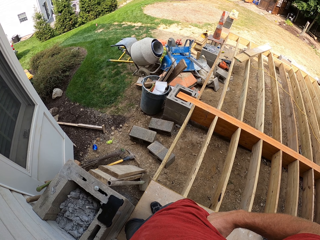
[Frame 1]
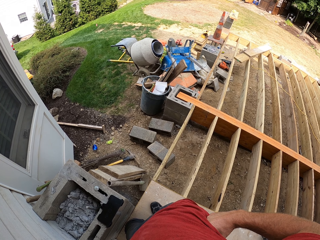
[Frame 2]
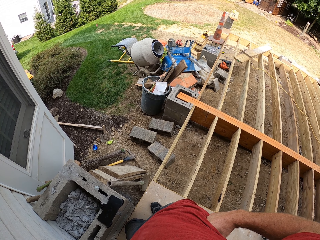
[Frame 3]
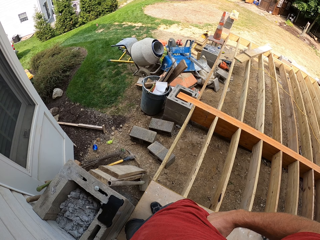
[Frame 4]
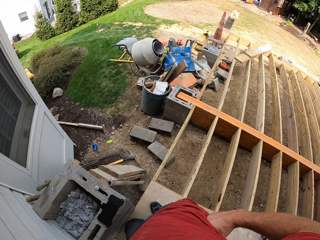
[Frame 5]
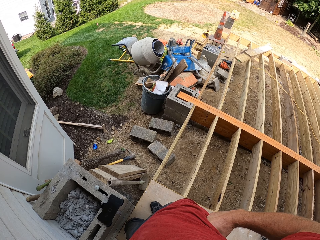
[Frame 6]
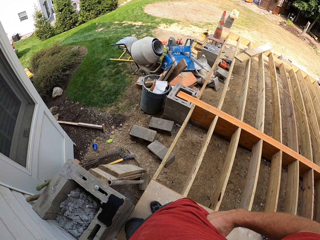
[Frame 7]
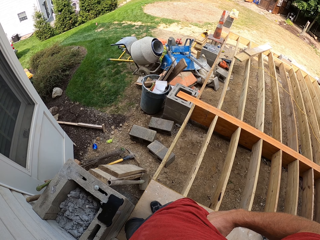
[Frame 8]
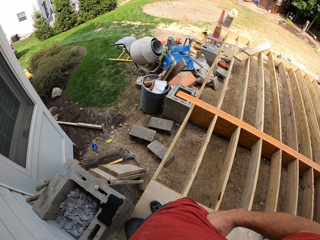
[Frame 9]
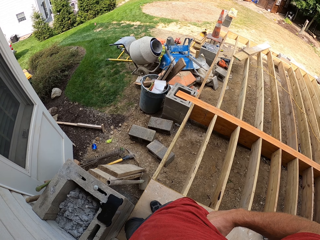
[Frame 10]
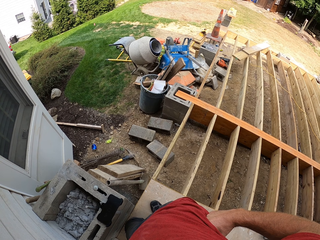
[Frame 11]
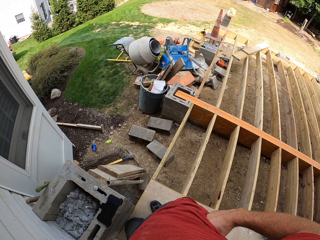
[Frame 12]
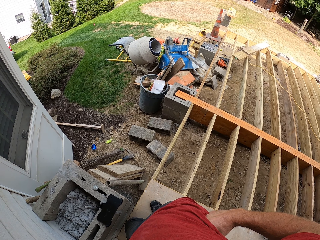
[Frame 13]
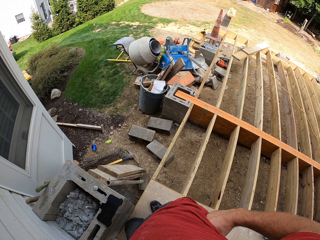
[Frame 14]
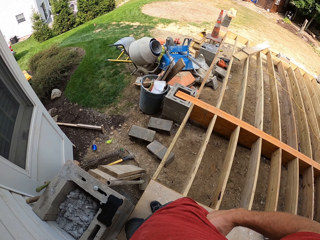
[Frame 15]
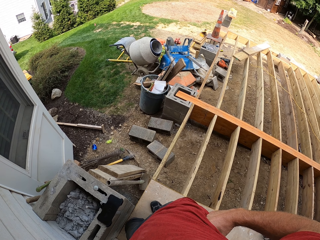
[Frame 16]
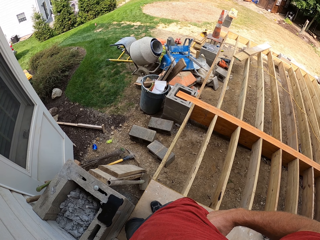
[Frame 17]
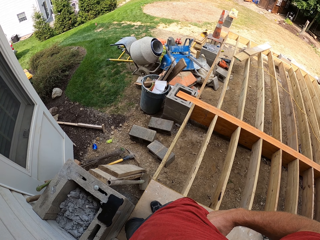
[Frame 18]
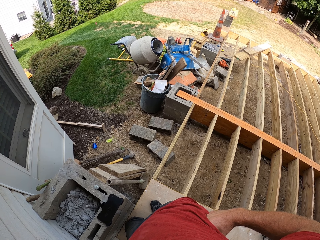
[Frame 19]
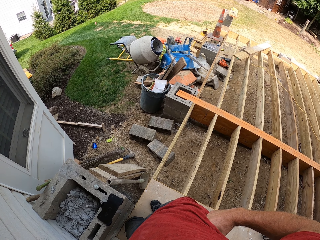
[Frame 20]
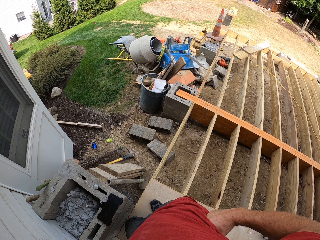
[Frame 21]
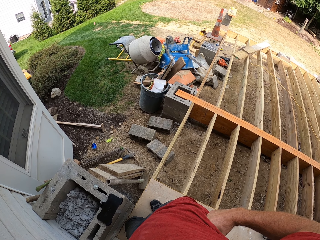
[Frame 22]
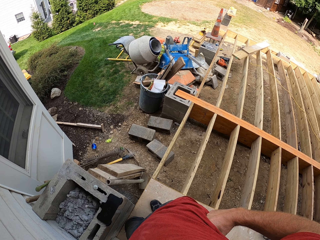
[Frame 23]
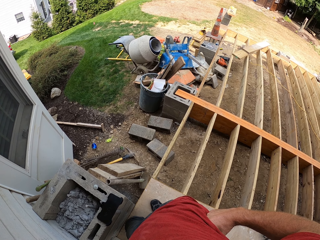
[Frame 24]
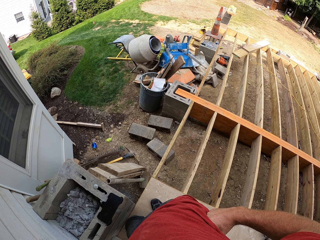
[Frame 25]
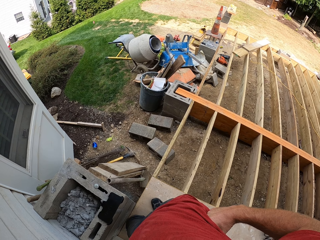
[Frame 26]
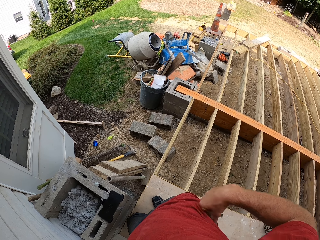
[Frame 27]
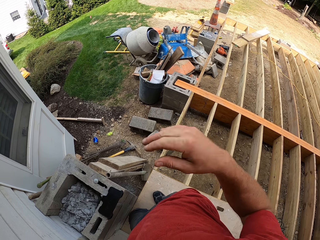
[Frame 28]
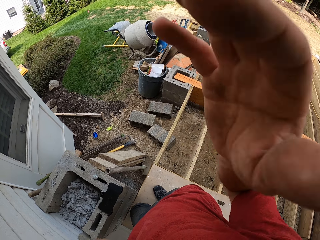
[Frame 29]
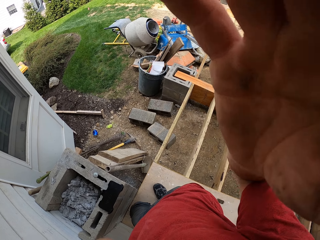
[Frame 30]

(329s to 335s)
The camera wearer touches his face.
